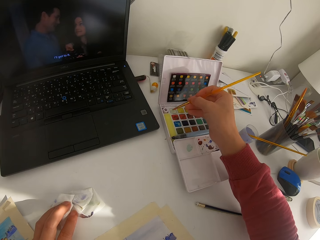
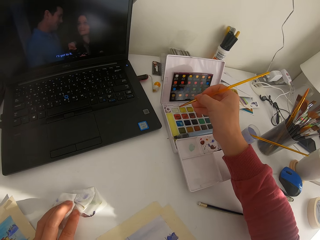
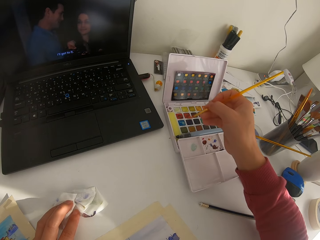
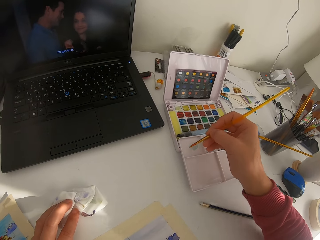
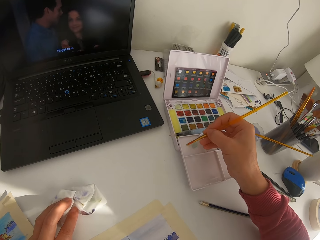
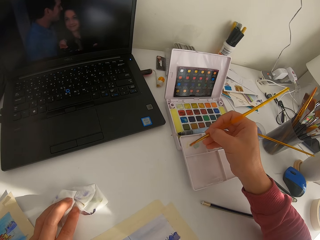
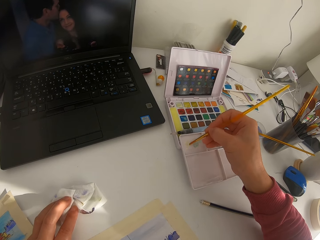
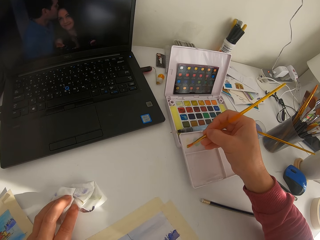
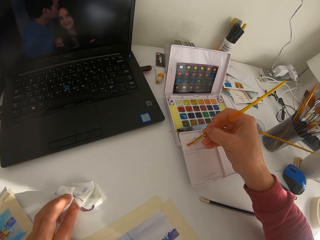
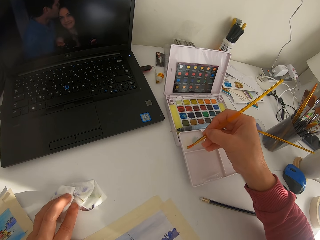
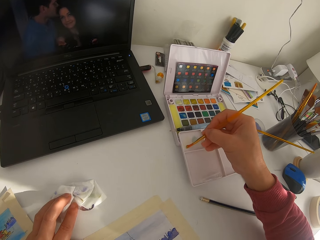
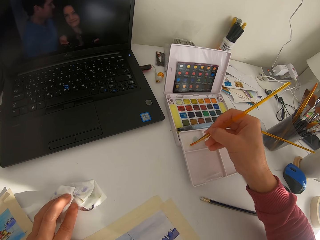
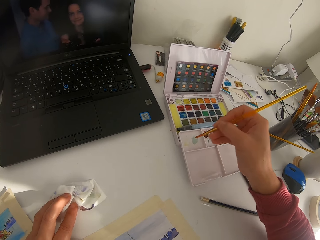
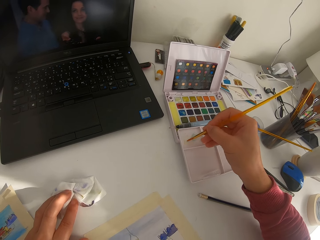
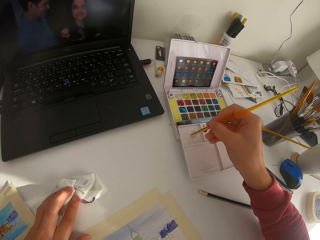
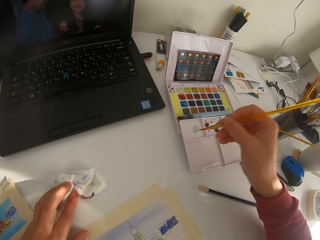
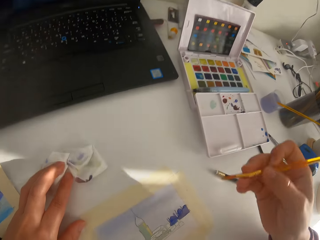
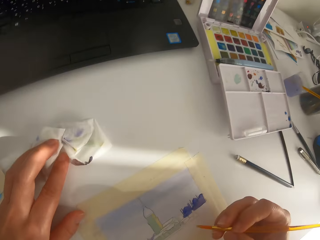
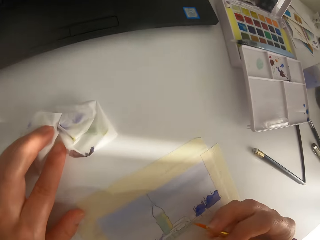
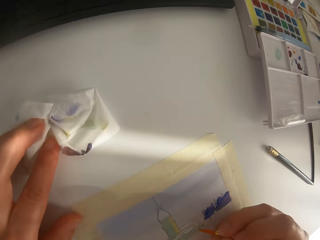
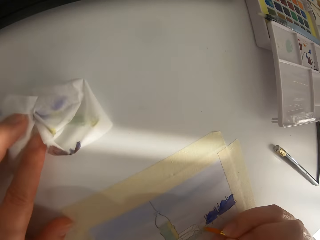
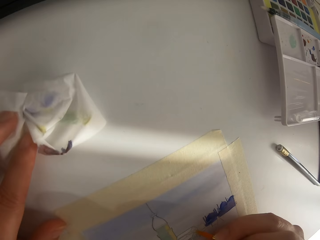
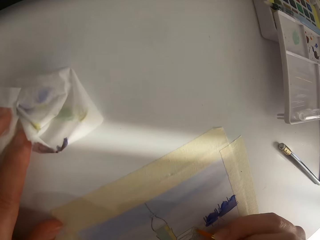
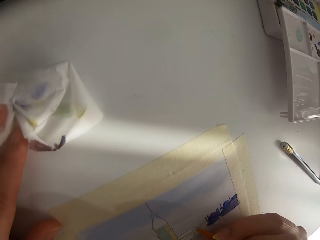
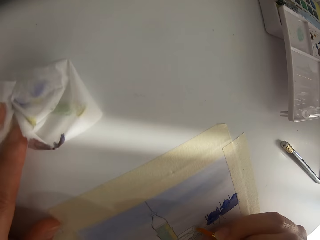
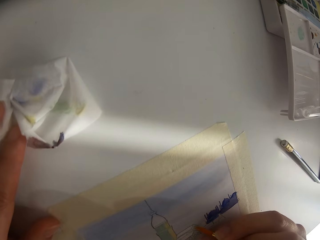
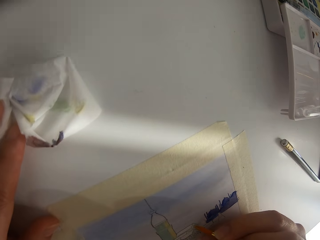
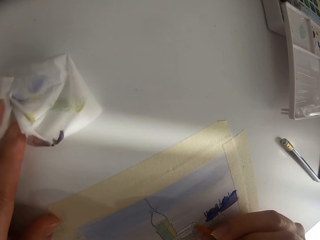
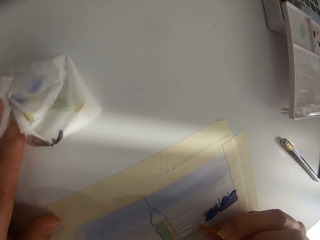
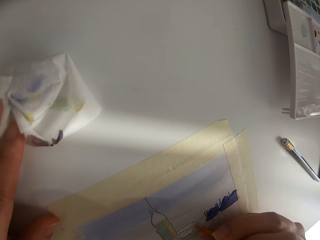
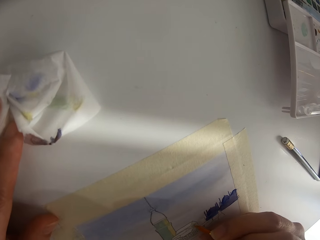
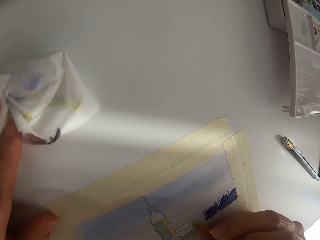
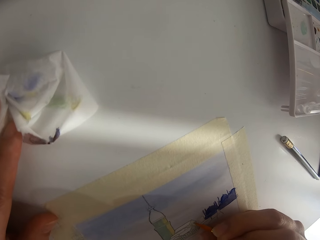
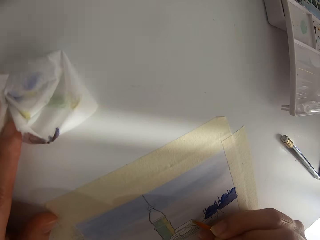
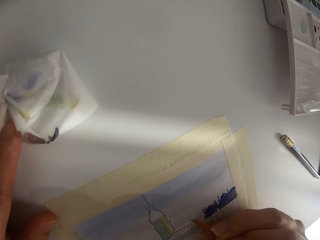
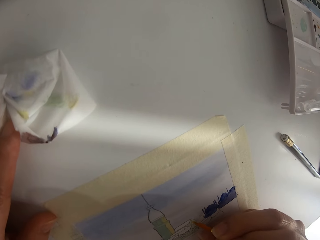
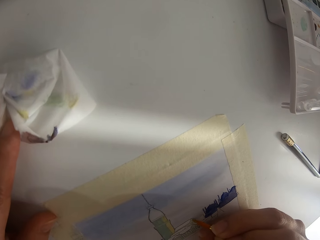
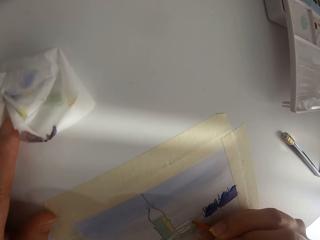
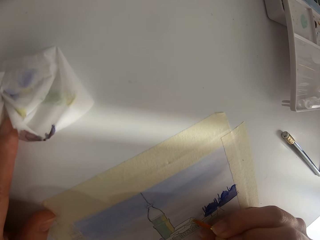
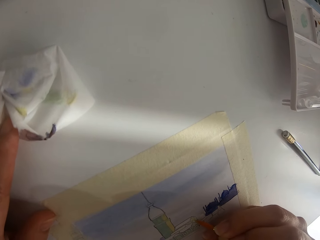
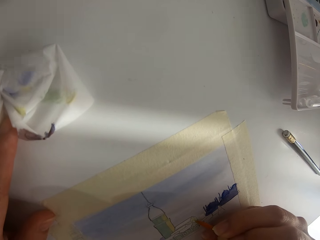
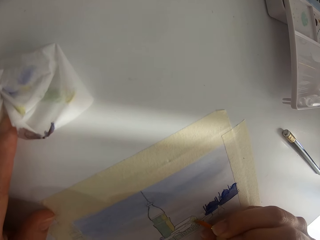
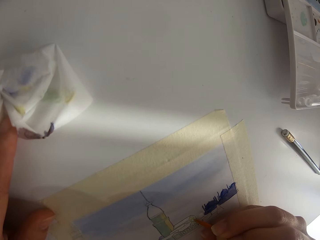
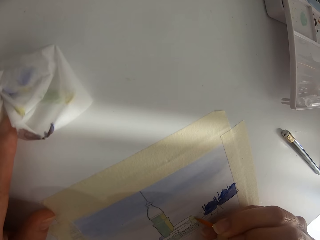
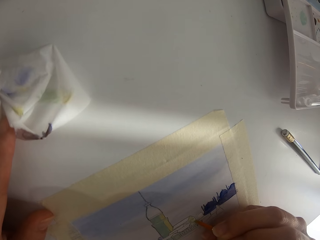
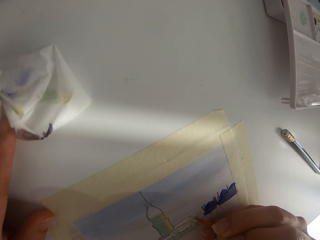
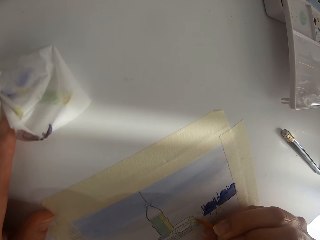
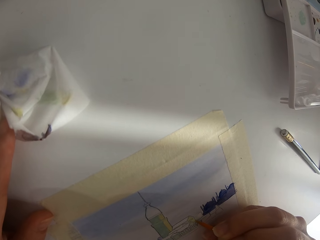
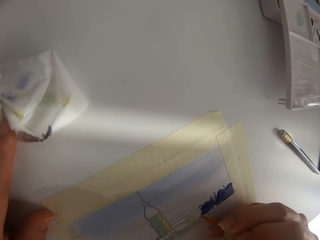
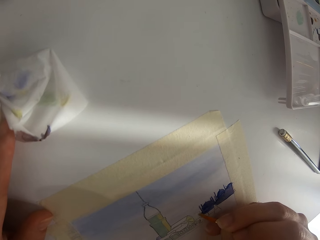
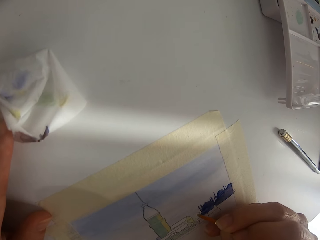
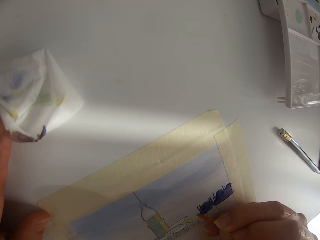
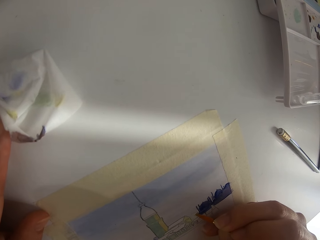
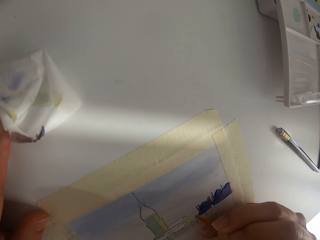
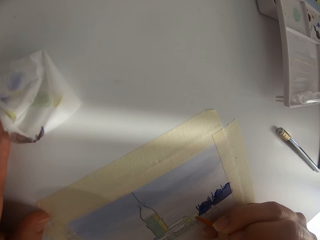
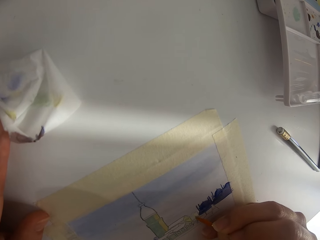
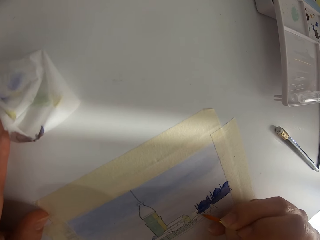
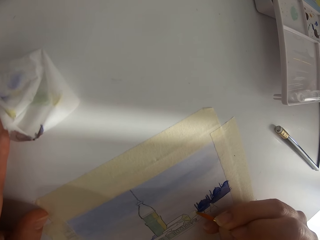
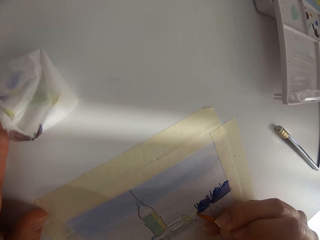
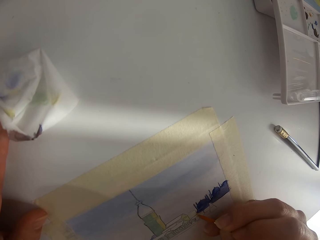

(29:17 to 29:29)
The camera wearer touches solid watercolor with a paint brush. They paint on the paint palette.

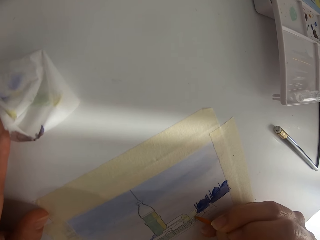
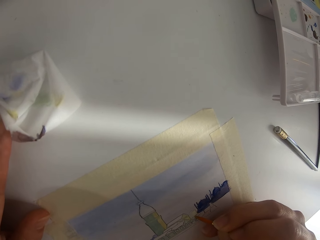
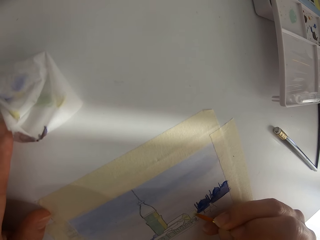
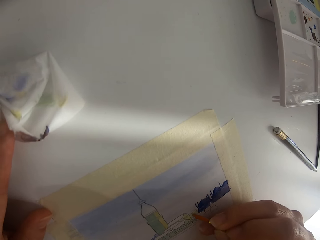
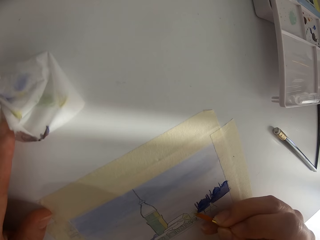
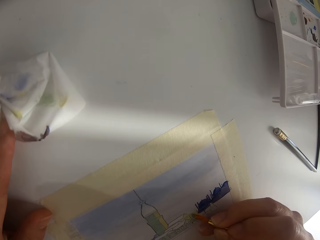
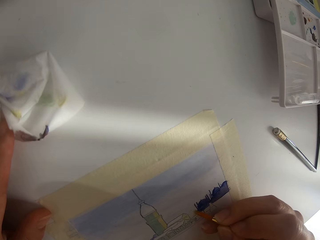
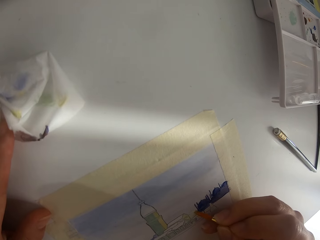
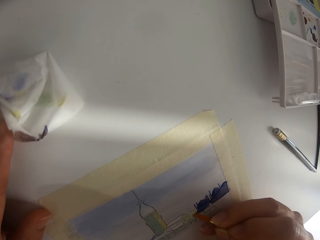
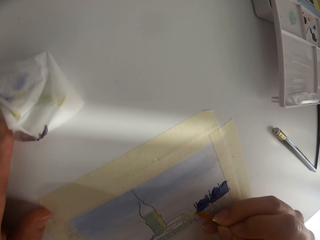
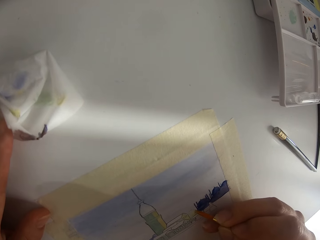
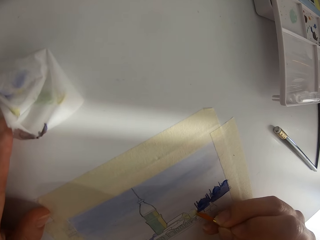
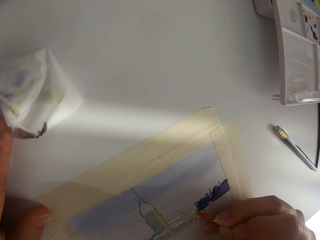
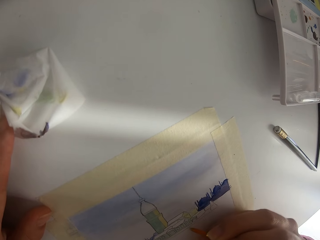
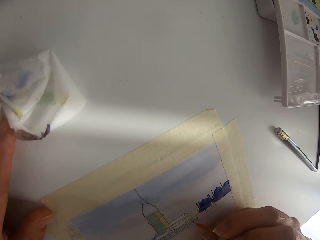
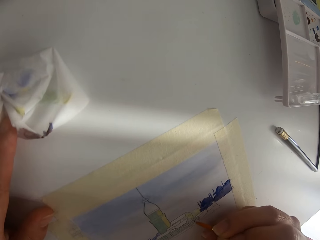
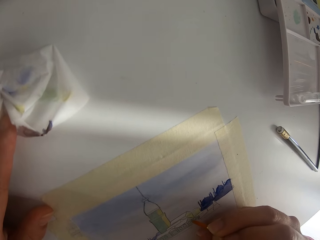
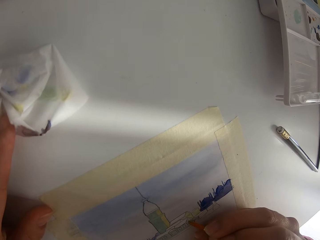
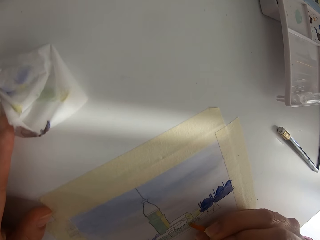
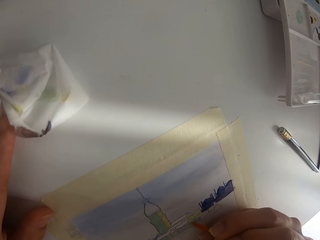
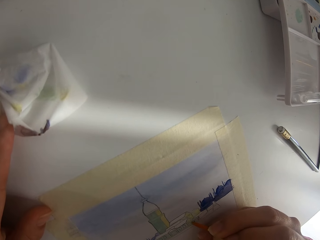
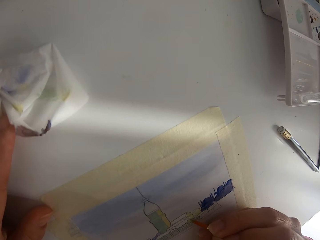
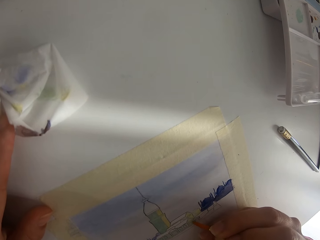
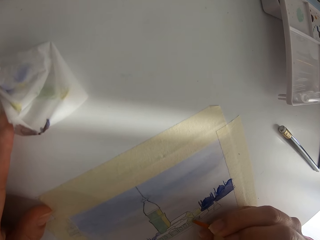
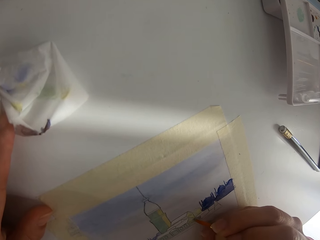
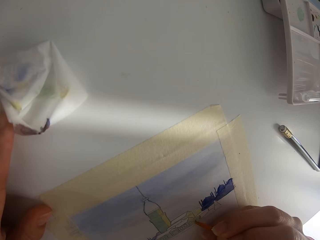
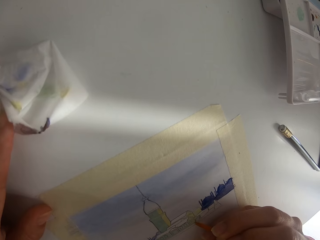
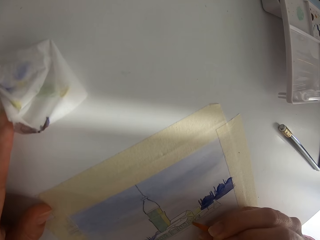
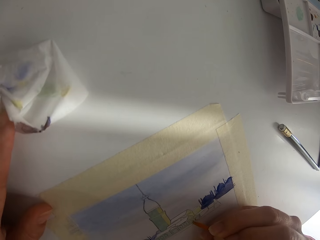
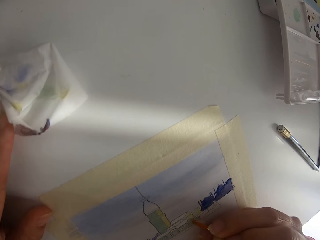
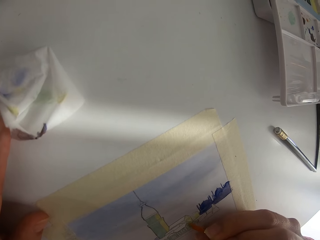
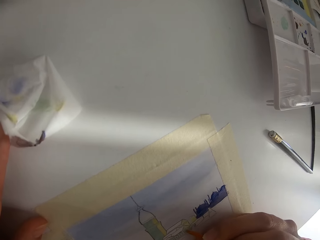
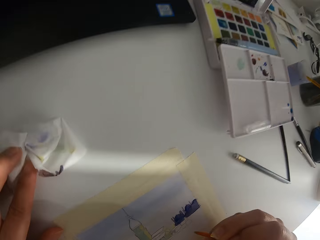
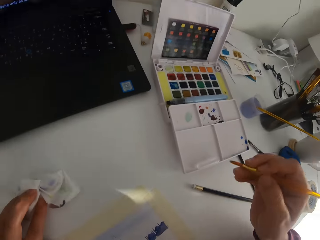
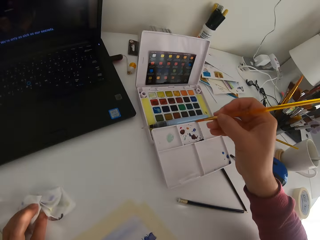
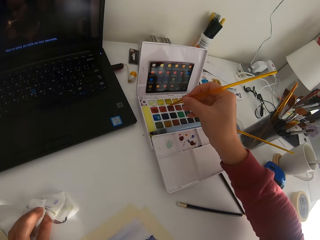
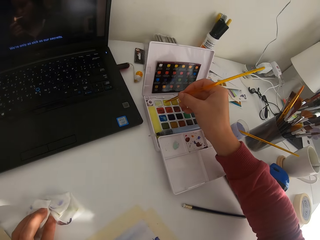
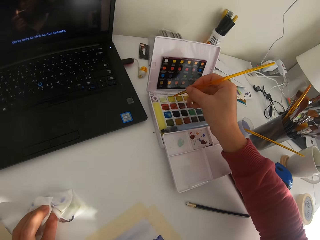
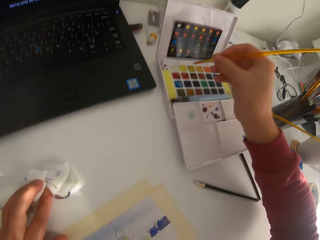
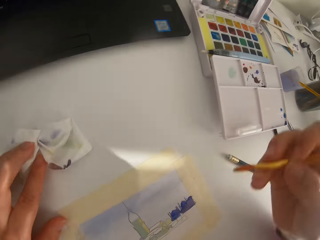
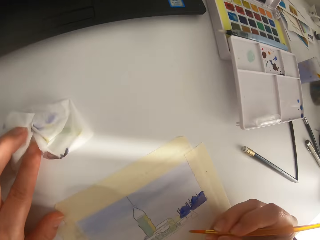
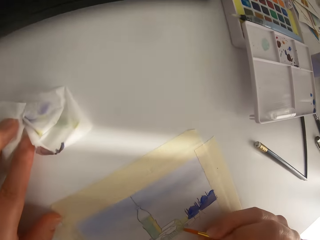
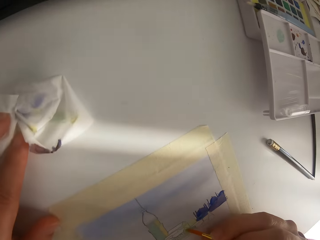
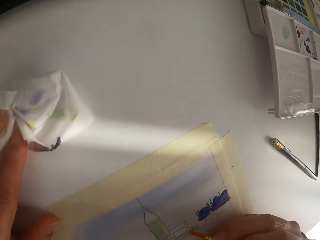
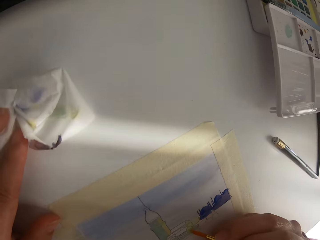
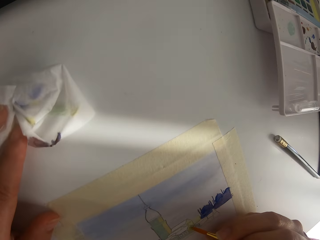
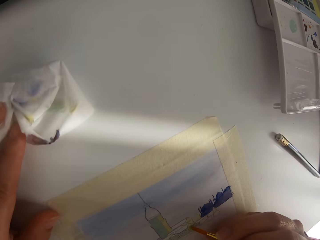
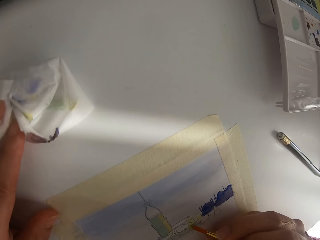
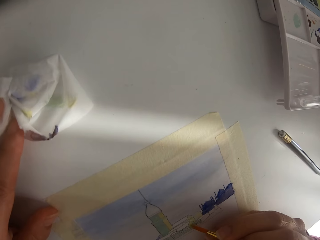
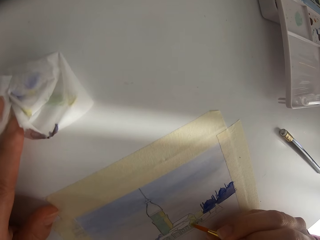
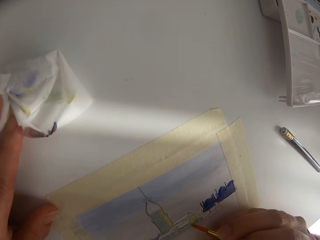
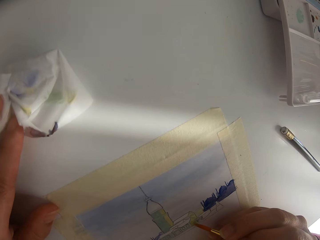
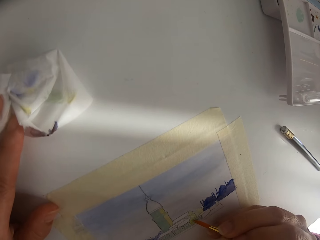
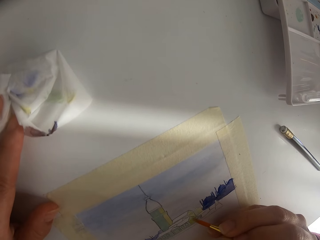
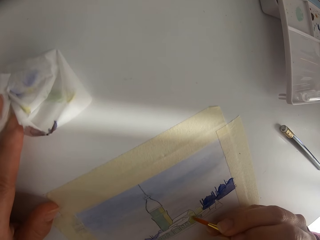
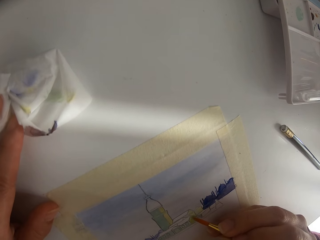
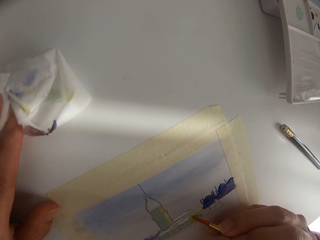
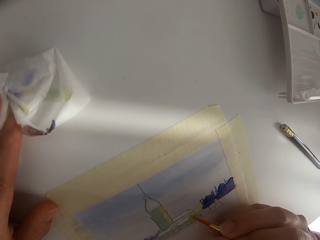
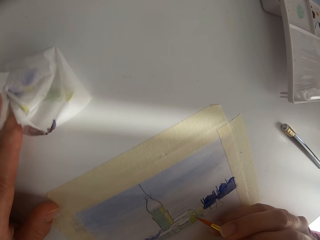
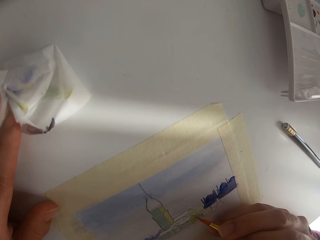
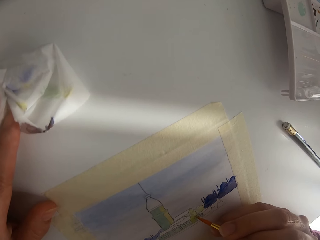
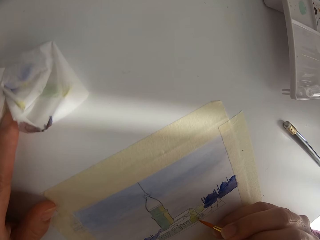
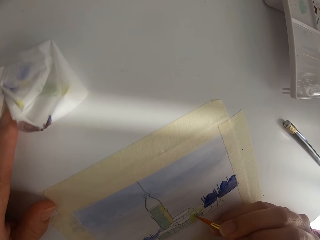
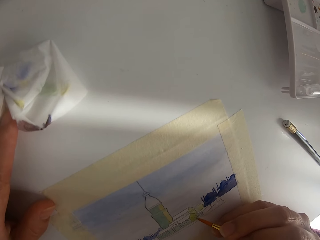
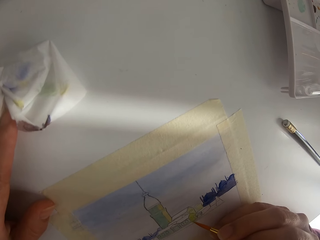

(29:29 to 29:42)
The camera wearer paints on the paper. They touch the solid watercolor with the paint brush.
